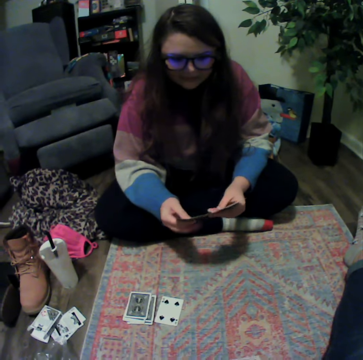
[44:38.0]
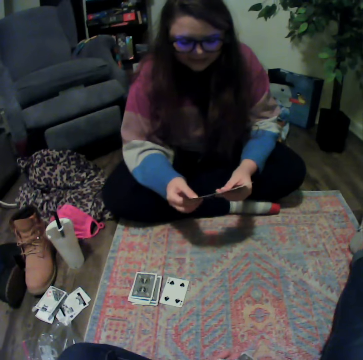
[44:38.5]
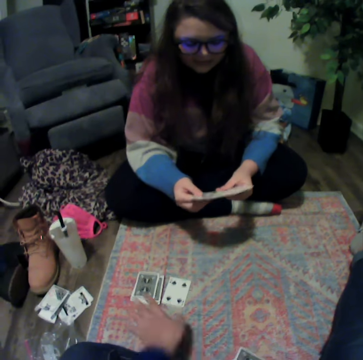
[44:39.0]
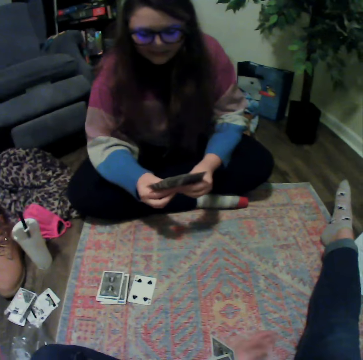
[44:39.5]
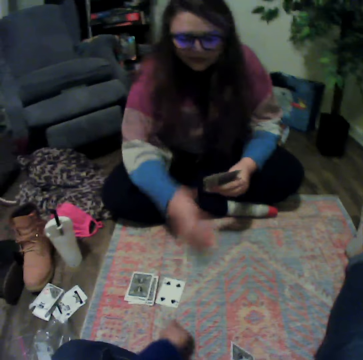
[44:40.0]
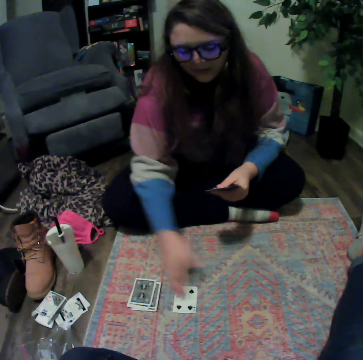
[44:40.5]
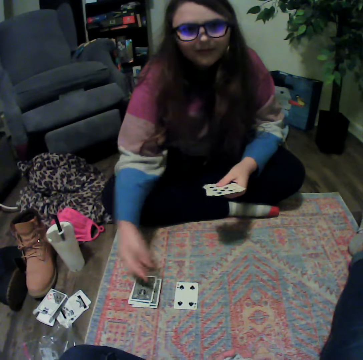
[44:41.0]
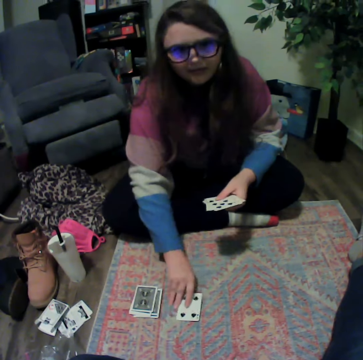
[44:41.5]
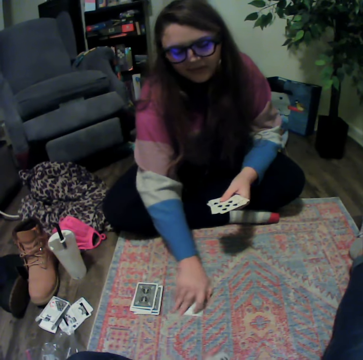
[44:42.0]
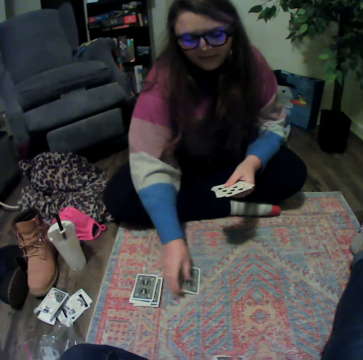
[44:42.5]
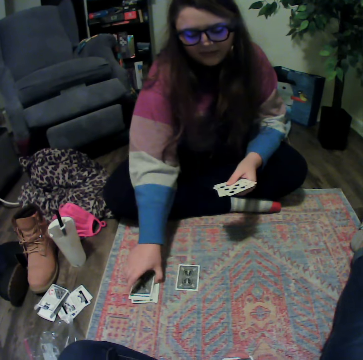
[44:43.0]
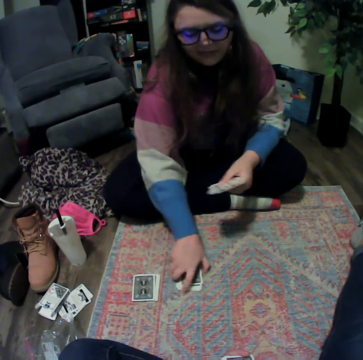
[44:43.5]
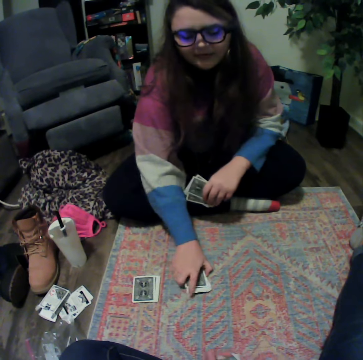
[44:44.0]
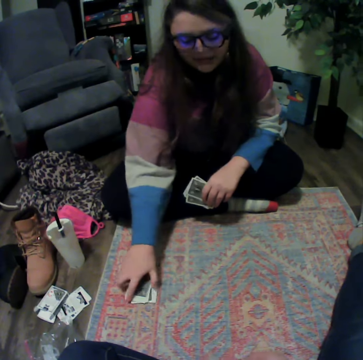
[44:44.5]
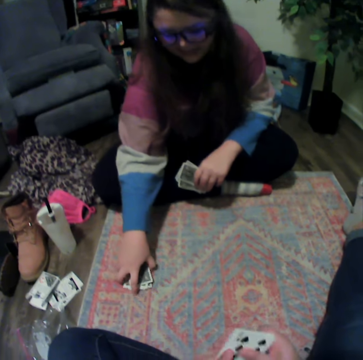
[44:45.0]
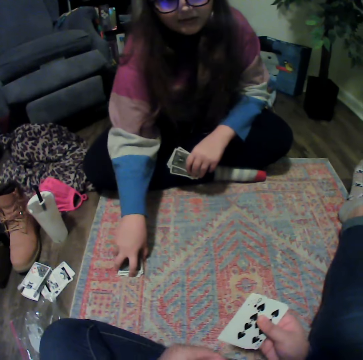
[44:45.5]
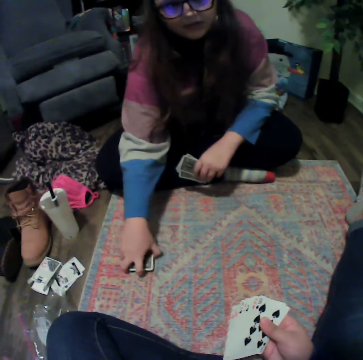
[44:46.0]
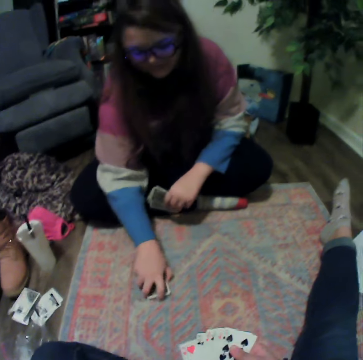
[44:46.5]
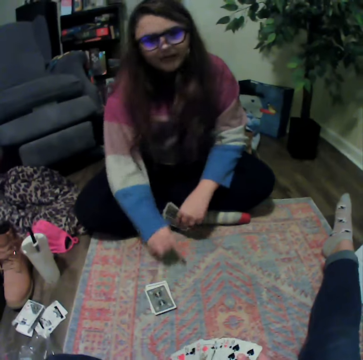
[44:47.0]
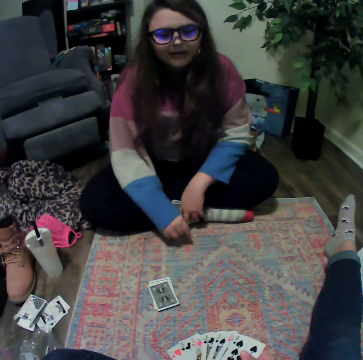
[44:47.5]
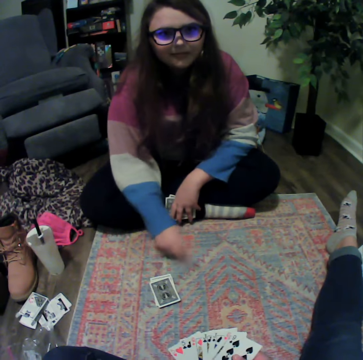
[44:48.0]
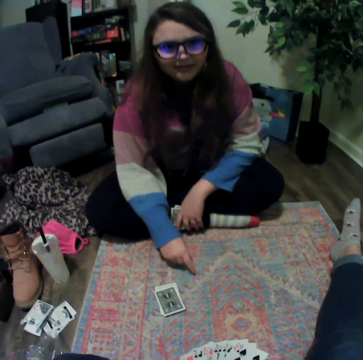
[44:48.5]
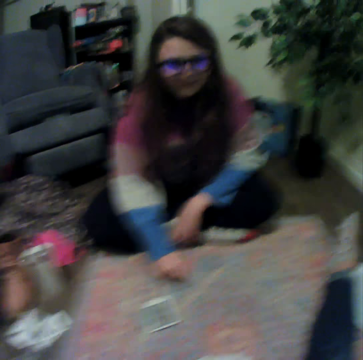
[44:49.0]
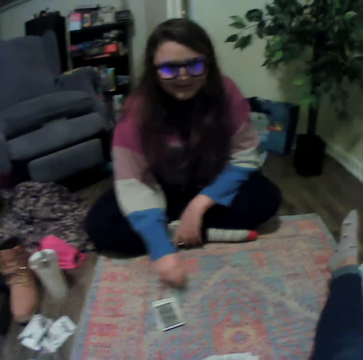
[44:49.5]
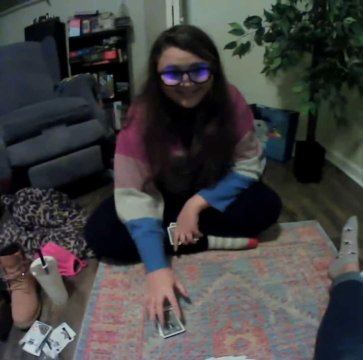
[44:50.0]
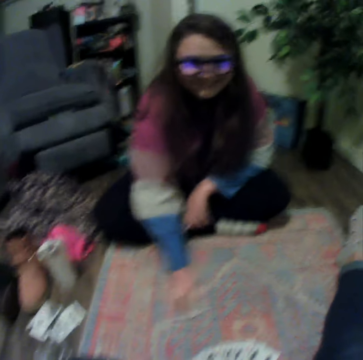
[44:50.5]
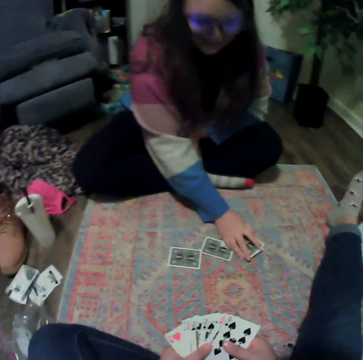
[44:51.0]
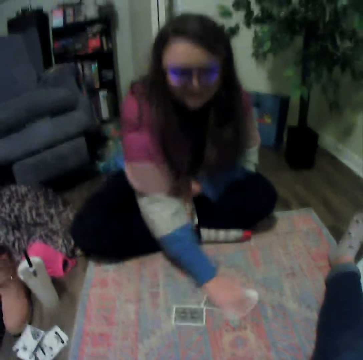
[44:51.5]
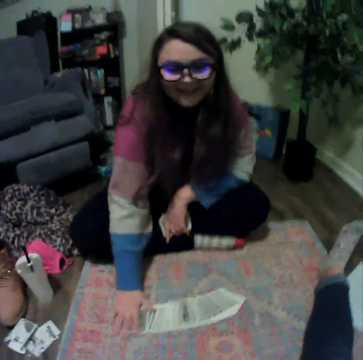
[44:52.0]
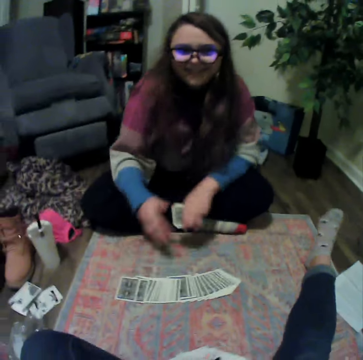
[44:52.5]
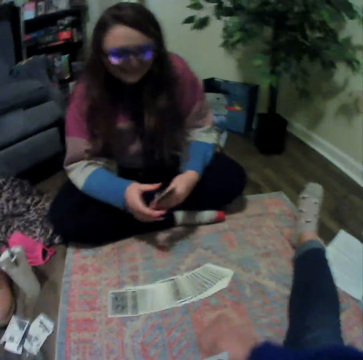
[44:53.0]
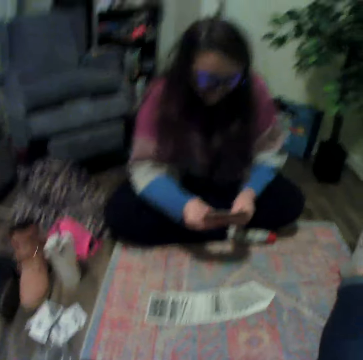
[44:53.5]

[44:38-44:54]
A lady reshuffles the cards, picks cards and places the cards on the mat. The camera wearer reshuffles the cards. The lady places the cards on the mat.

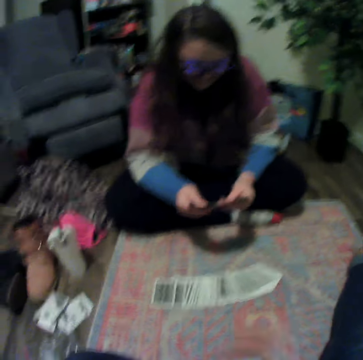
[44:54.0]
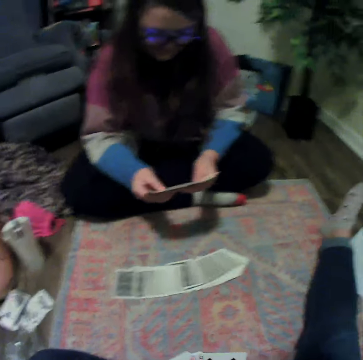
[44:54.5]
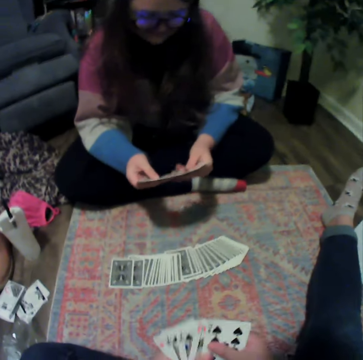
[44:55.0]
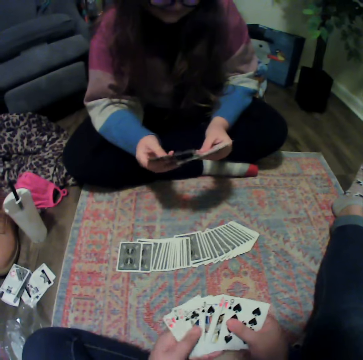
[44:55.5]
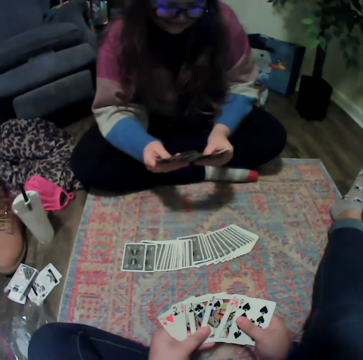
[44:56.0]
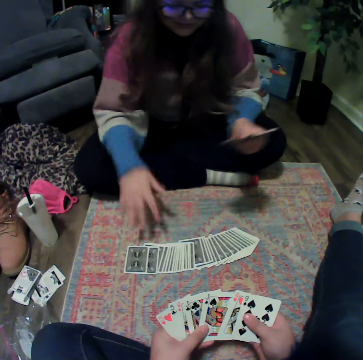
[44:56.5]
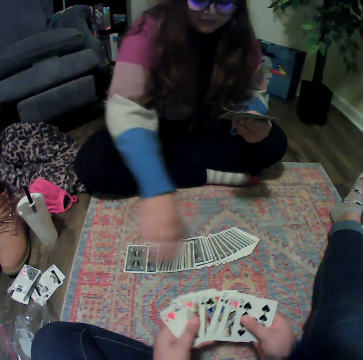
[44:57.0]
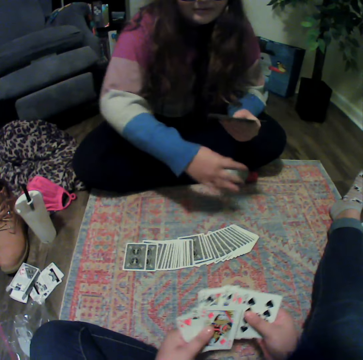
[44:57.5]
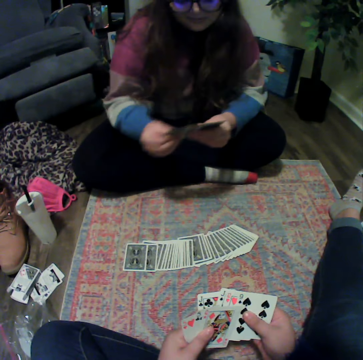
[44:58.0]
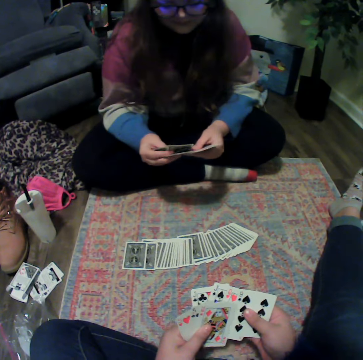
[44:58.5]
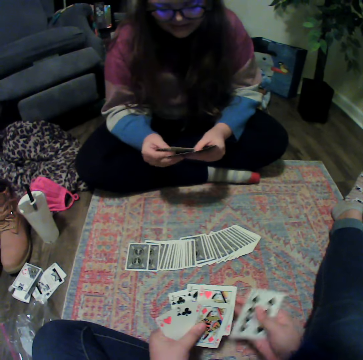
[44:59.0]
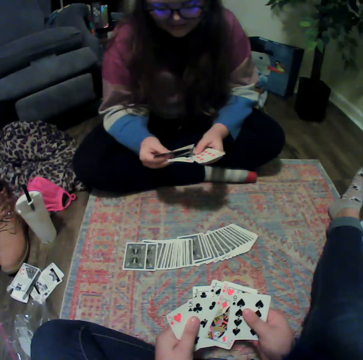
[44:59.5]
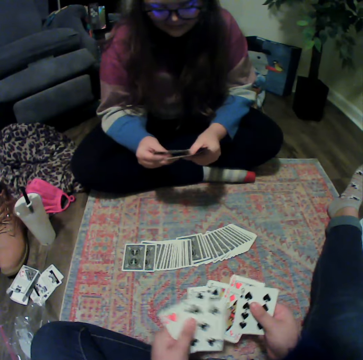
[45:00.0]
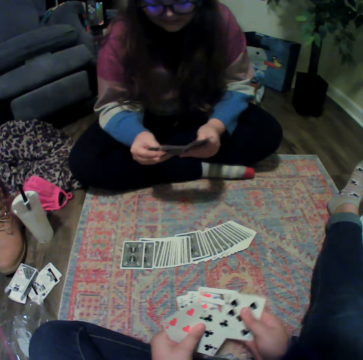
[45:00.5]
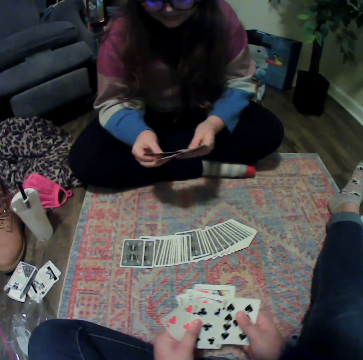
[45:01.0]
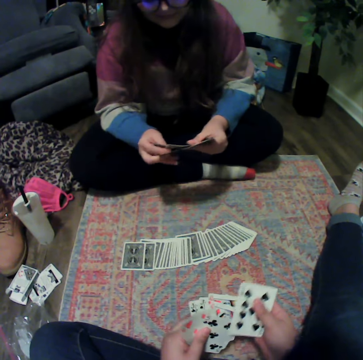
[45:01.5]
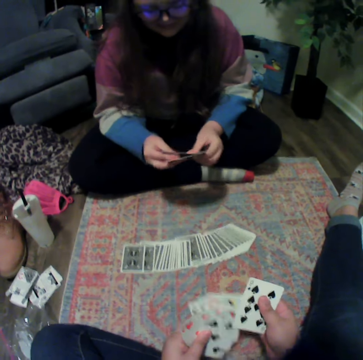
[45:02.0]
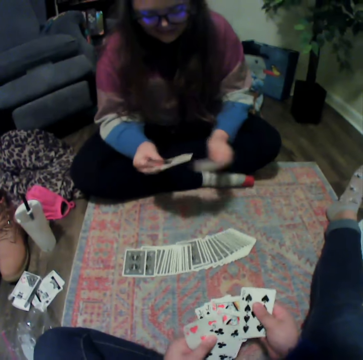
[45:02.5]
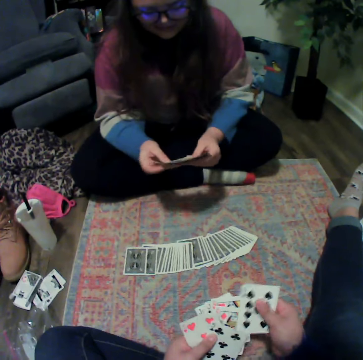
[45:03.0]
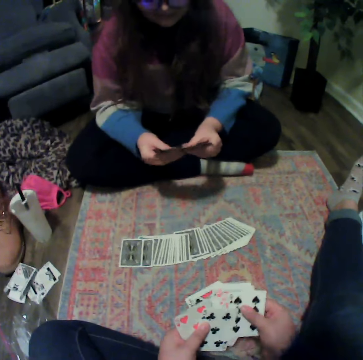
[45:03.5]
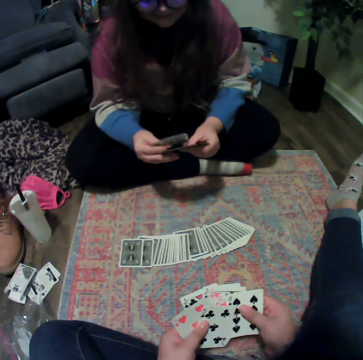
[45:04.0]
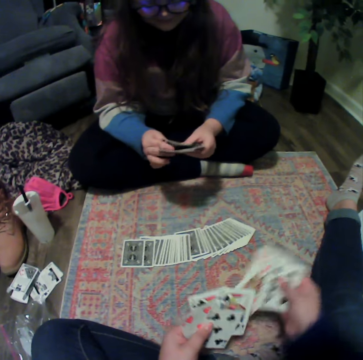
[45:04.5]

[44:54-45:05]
The camera wearer reshuffles the cards. A lady reshuffles the cards and holds the cards. The camera wearer reshuffles the cards.

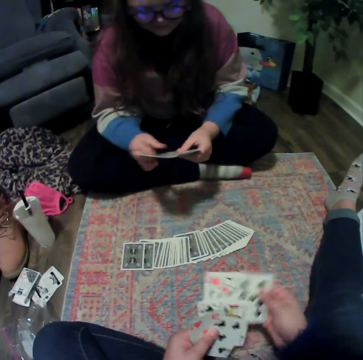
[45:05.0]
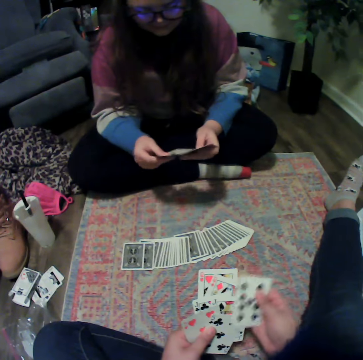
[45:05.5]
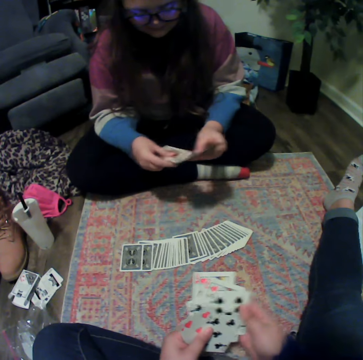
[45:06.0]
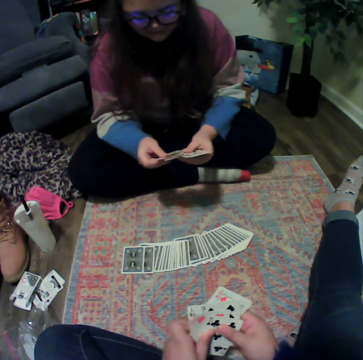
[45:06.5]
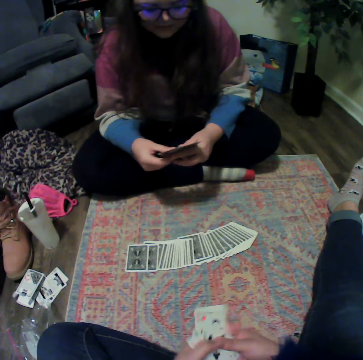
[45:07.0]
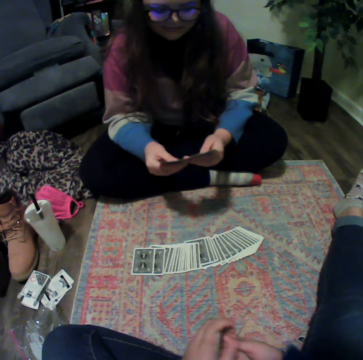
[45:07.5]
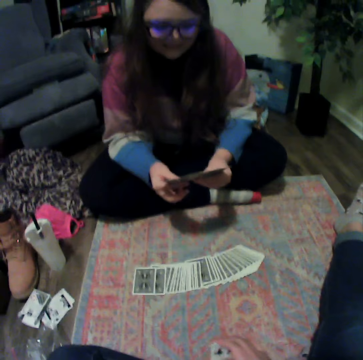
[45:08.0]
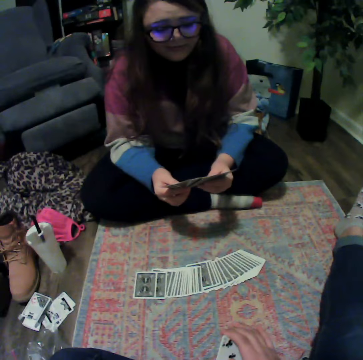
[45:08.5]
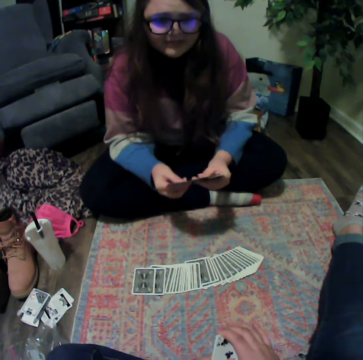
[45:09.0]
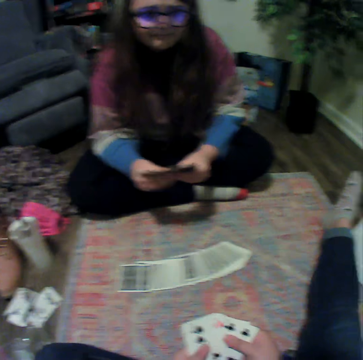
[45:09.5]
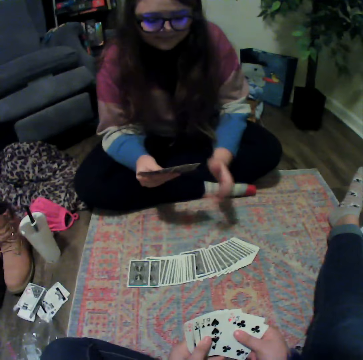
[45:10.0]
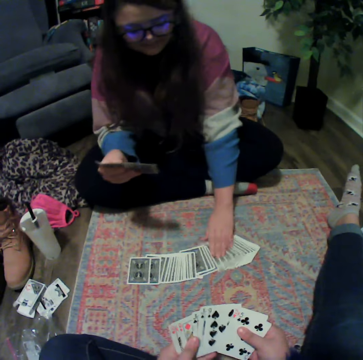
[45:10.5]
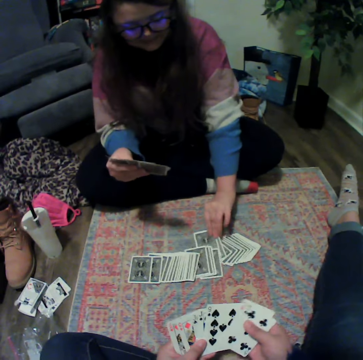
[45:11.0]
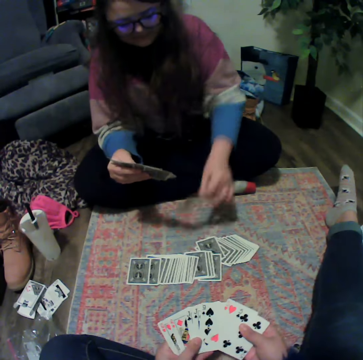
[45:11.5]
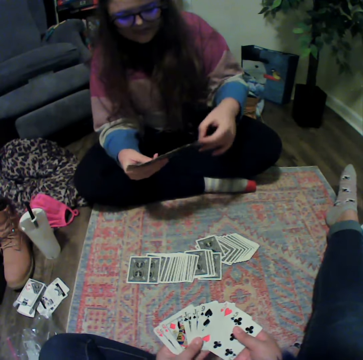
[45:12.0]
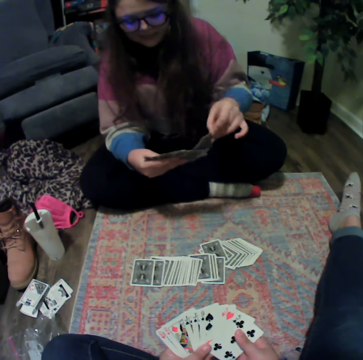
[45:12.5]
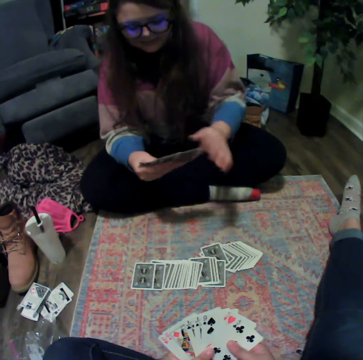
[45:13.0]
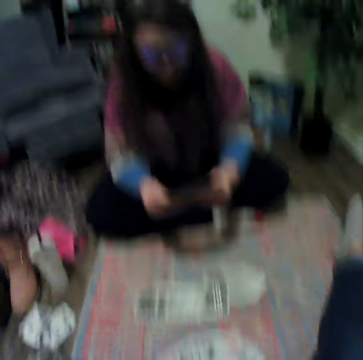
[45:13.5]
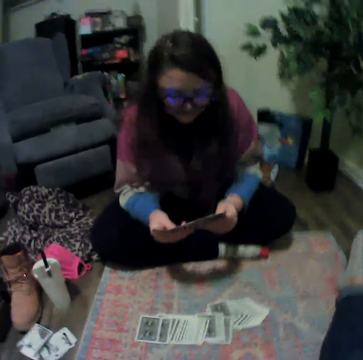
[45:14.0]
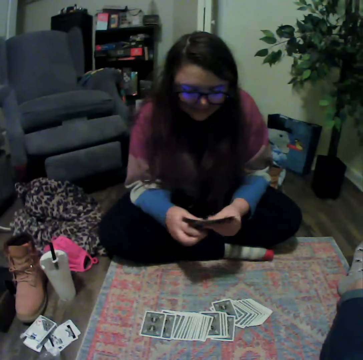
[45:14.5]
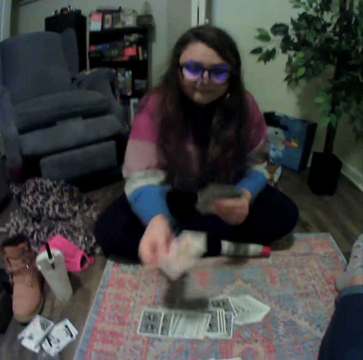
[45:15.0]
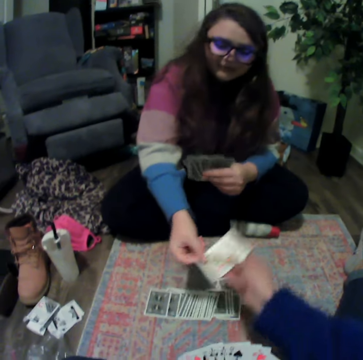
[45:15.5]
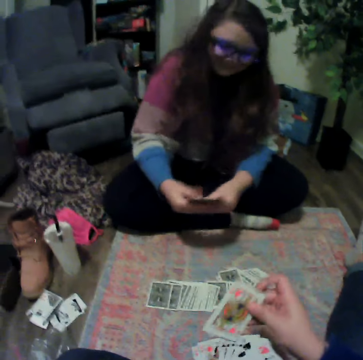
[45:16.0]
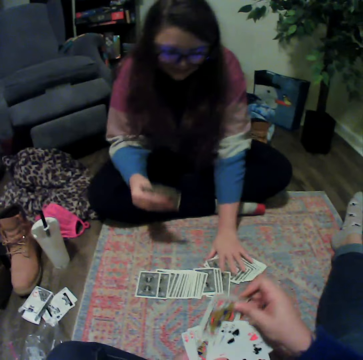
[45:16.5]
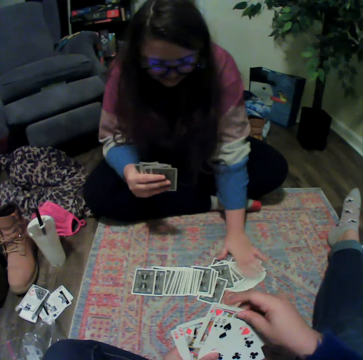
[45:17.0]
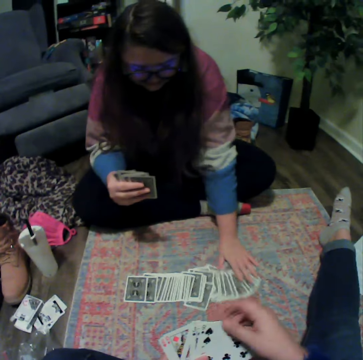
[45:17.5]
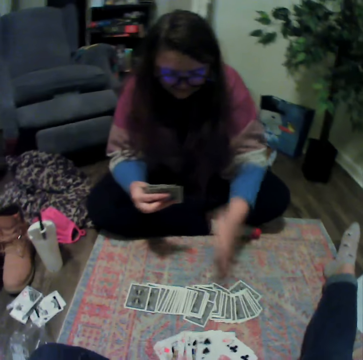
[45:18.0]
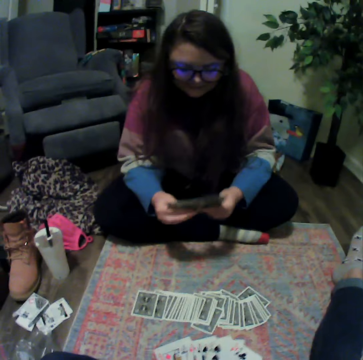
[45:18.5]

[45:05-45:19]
A lady reshuffles the cards and picks a card from the mat. The lady gives the camera wearer a card. The lady touches playing cards and spreads the cards on the floor.
